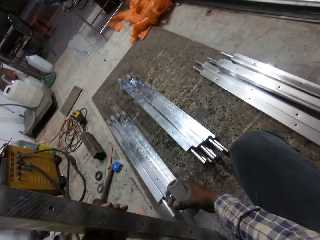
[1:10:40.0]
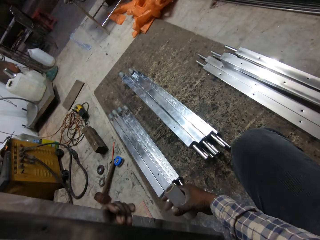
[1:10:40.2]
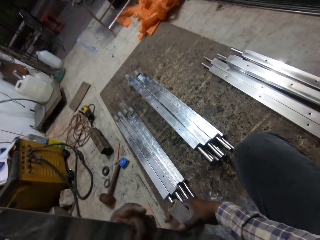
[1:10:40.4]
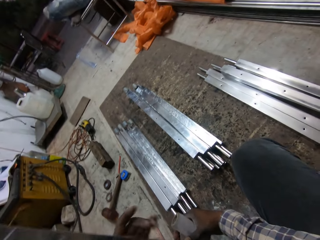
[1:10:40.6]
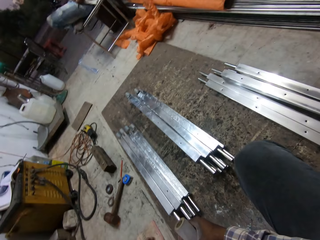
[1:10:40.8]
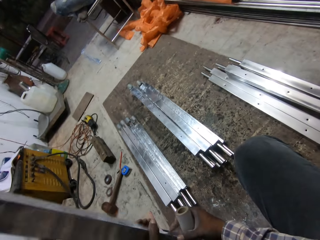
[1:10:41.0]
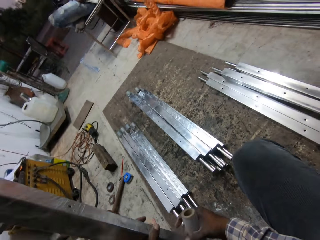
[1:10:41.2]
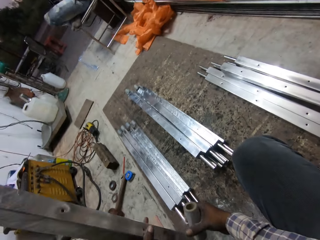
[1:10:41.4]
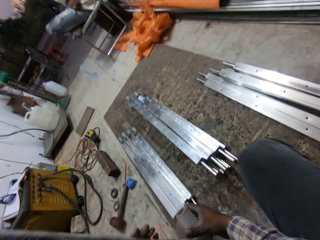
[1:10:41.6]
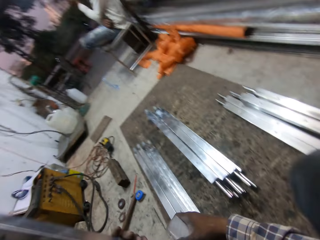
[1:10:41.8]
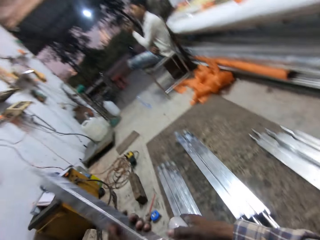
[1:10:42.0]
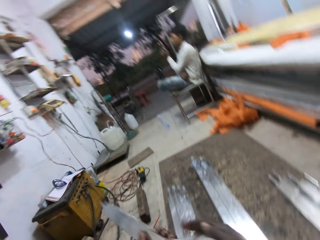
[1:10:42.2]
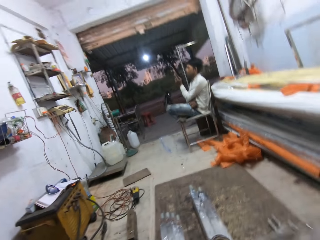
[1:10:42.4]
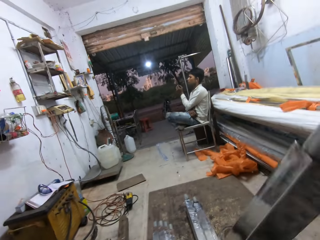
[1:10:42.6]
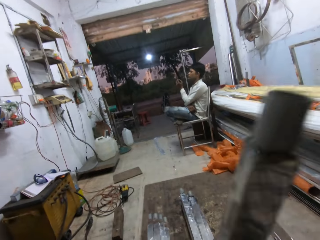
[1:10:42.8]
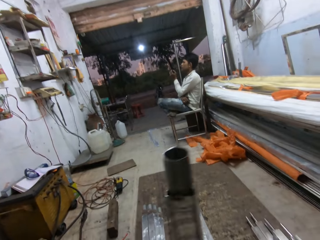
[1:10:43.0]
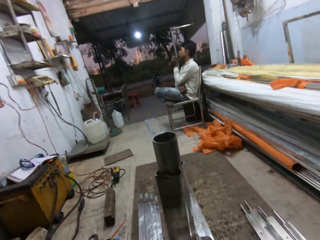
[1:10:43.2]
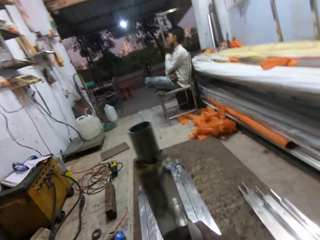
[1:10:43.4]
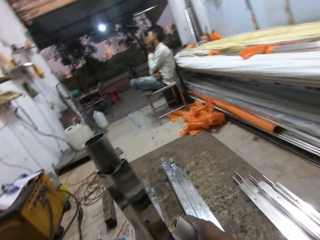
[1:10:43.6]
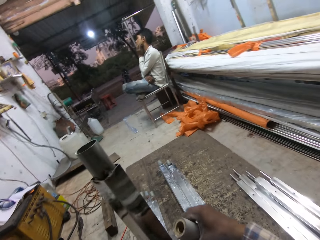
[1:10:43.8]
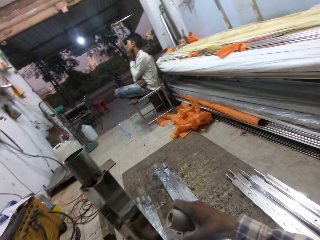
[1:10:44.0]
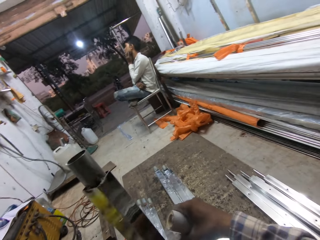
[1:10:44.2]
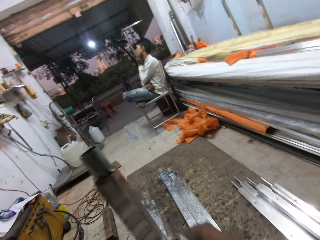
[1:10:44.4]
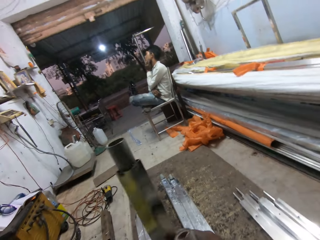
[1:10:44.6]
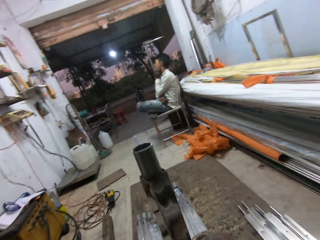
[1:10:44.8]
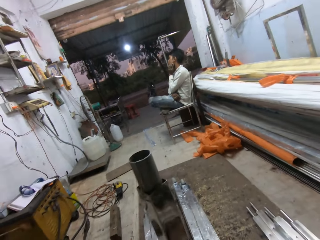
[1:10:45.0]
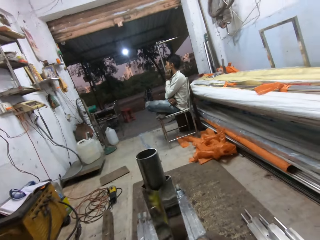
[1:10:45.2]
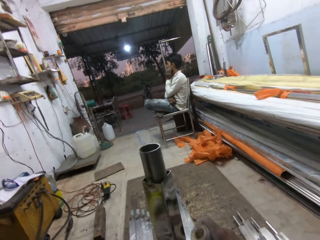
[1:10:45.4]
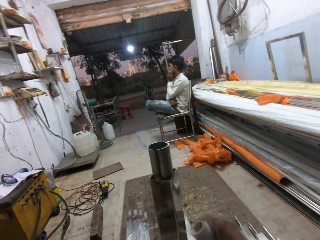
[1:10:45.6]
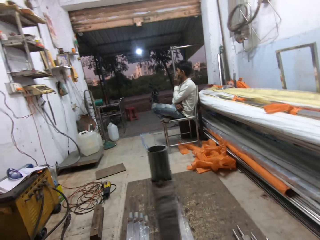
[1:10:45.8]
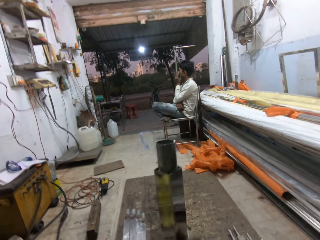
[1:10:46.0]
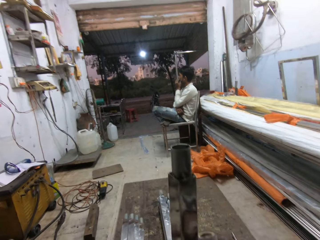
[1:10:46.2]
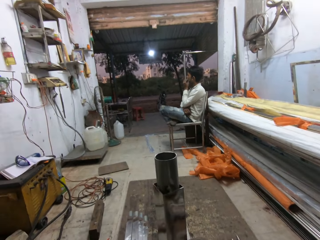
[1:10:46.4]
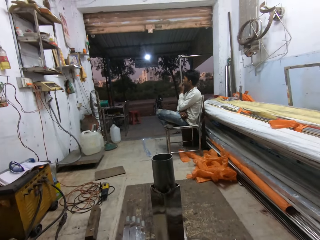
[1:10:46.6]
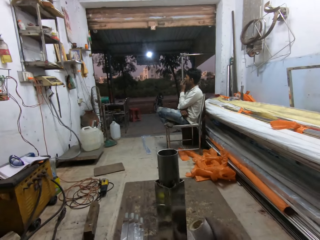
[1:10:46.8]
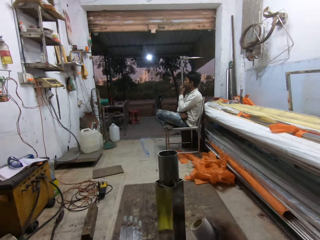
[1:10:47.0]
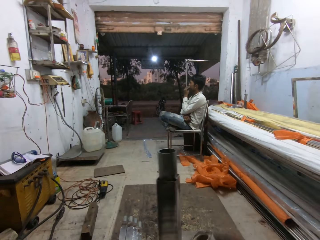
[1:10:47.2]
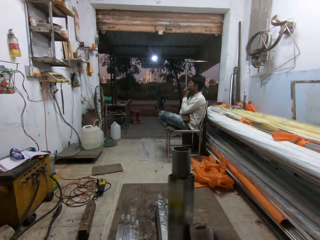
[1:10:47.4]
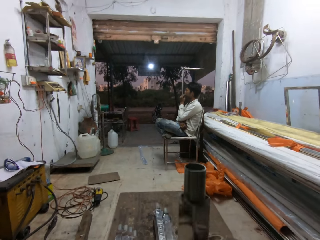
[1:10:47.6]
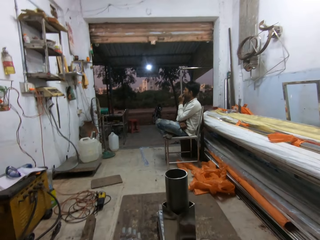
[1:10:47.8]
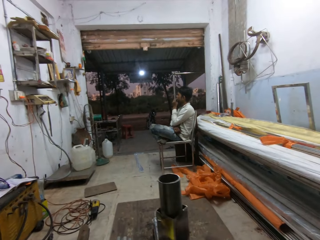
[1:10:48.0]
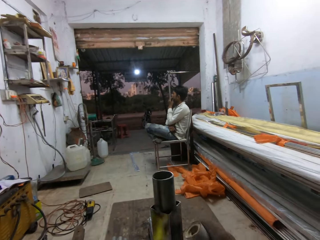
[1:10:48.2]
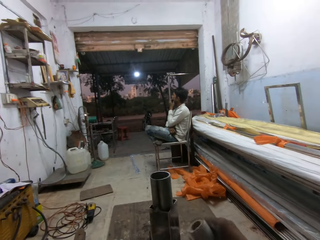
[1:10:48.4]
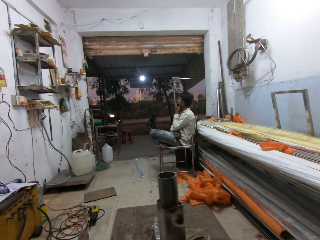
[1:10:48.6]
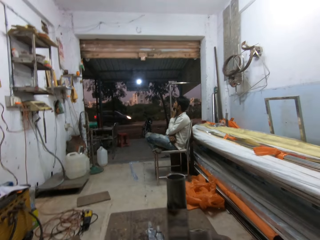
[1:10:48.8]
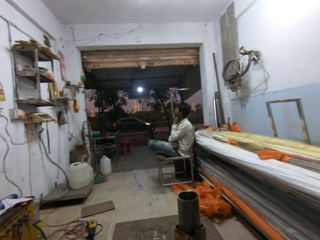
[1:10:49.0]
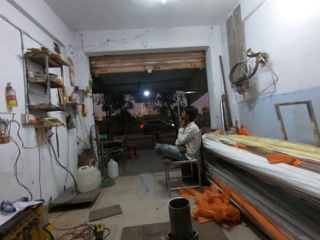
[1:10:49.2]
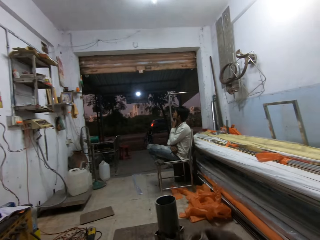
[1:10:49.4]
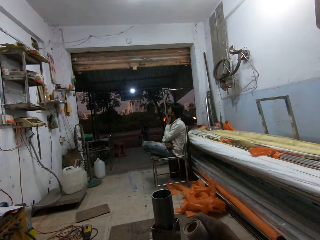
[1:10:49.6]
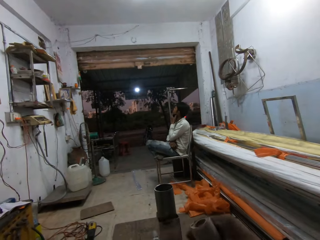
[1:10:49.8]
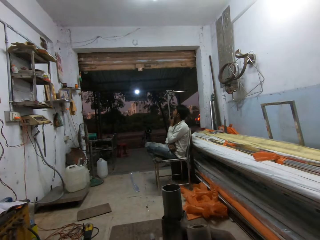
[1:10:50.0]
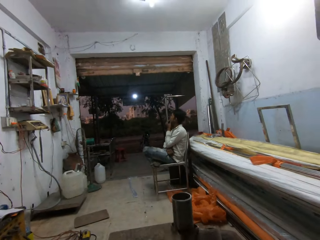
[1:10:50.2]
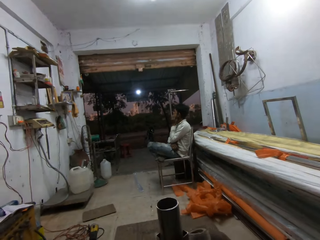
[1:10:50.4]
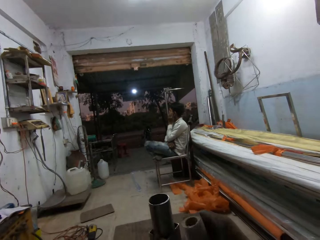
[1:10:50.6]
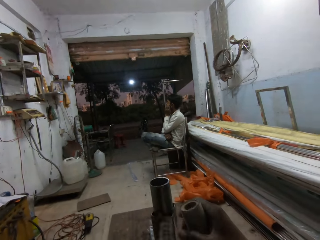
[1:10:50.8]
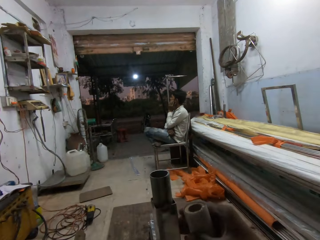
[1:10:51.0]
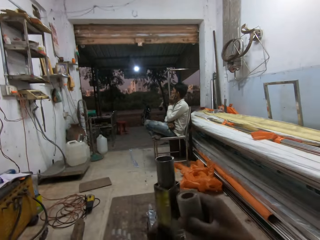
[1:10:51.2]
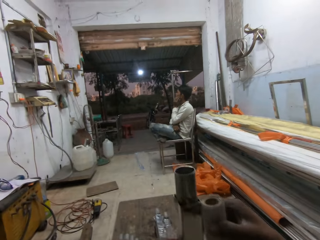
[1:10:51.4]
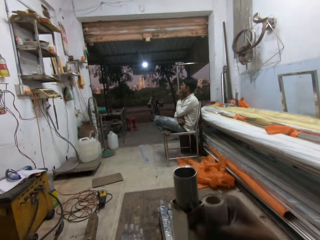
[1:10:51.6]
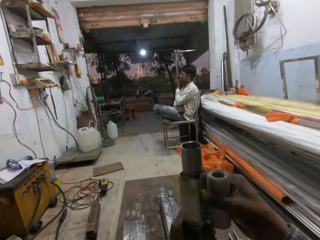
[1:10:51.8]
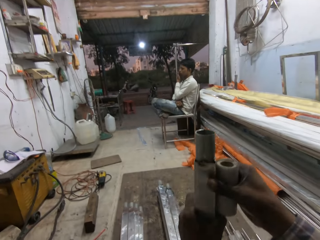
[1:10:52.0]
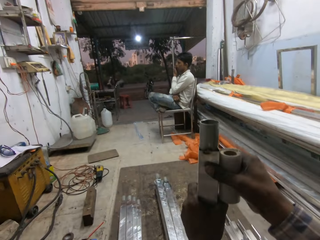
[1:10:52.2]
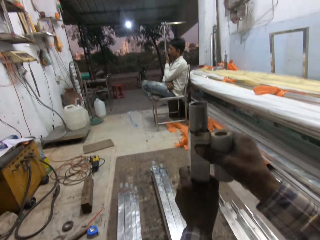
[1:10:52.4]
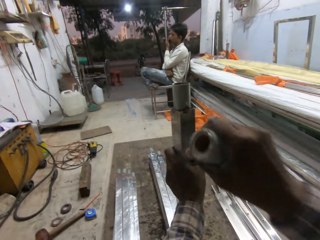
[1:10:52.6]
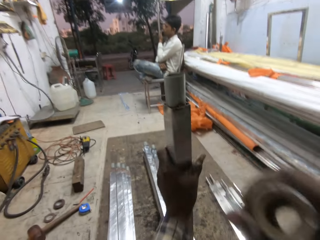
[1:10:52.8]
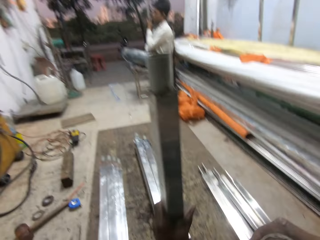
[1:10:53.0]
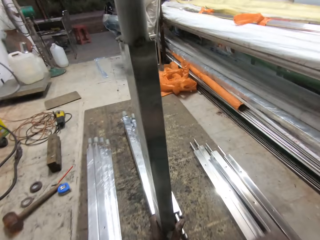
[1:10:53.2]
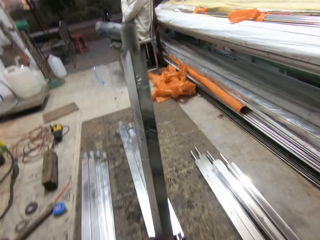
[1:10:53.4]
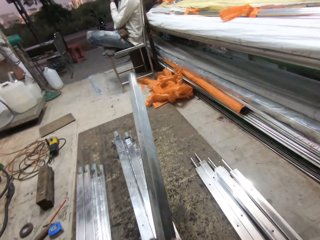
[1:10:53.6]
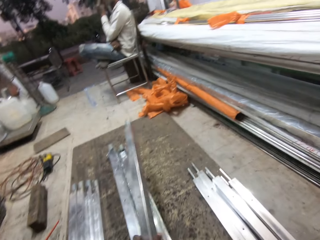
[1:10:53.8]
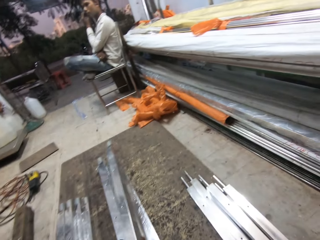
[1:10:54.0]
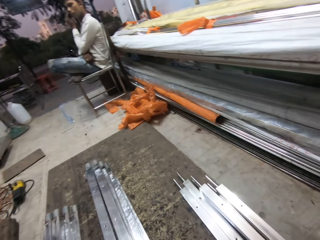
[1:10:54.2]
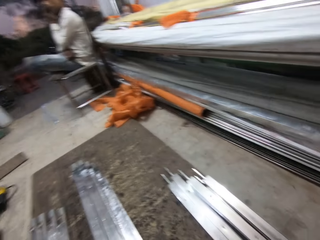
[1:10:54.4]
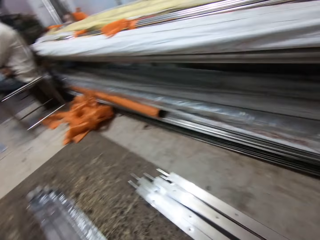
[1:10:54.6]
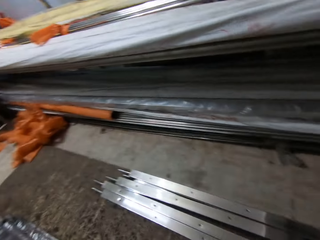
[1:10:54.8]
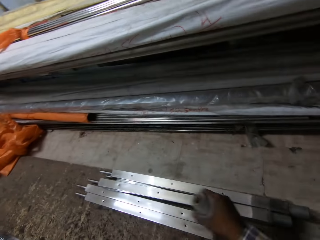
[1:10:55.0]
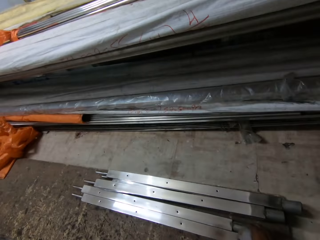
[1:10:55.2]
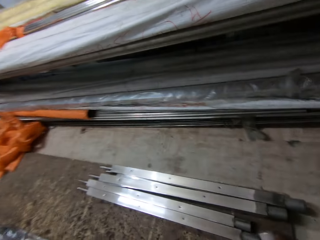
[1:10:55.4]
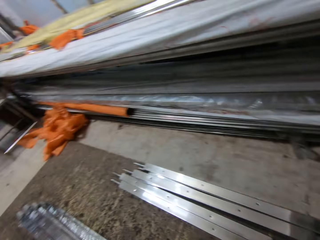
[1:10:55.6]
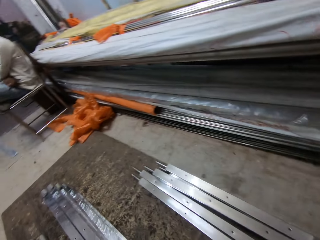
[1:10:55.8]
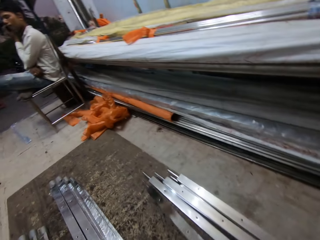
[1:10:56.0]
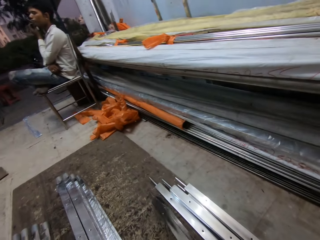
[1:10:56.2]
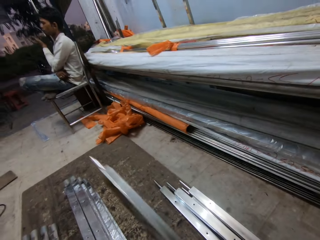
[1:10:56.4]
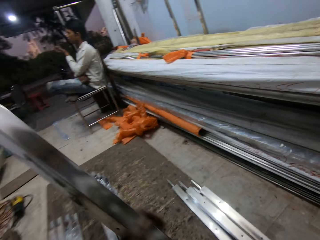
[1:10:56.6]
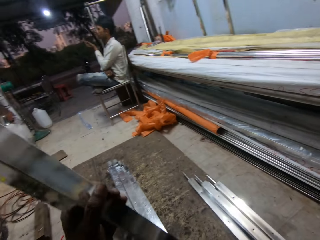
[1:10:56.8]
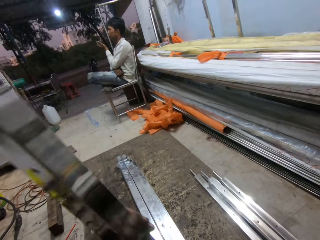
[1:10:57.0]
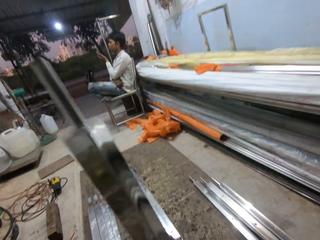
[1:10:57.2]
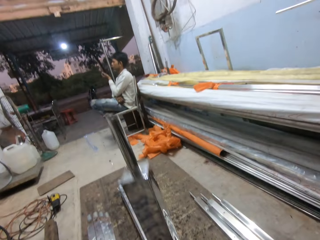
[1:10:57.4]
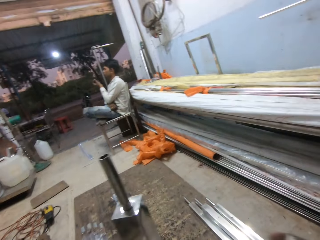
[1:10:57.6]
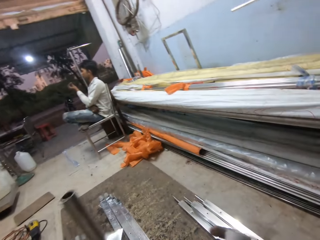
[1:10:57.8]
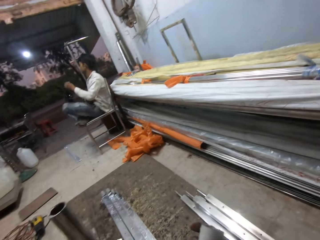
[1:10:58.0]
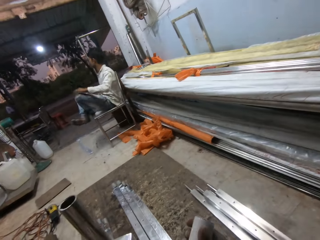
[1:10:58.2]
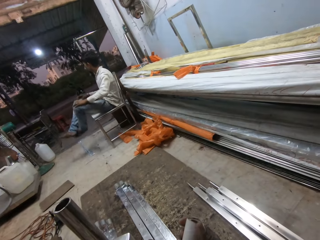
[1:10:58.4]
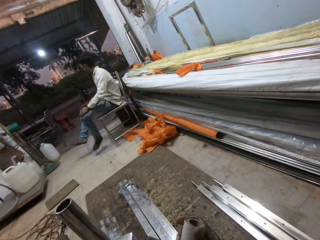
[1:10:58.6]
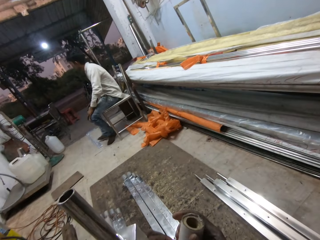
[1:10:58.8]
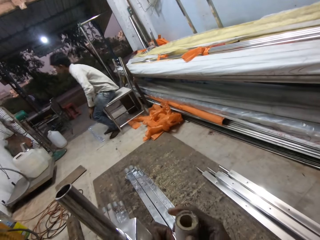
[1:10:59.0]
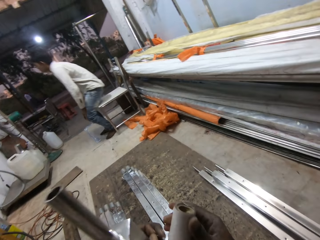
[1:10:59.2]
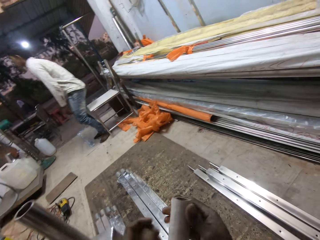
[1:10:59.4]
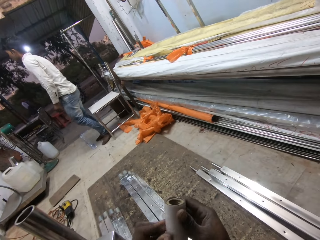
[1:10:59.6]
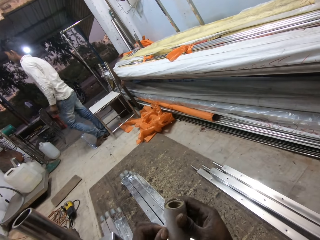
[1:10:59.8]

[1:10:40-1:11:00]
The camera wearer turns the rectangular steel metal. A man places his left hand on his neck. The camera wearer wraps the rectangular steel metal with a clear foil paper. He cuts off the cellotape from the iron rod with his right hand. He drops the iron rod on the pile of iron rods on the floor with his left hand. He picks the iron rod from the floor with his right hand. He holds the iron rod with his left hand. The man stands up from the chair in the workshop.
